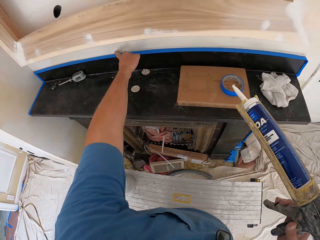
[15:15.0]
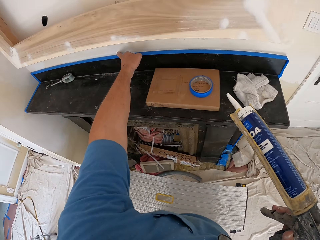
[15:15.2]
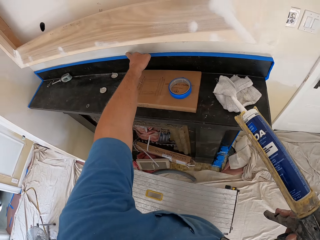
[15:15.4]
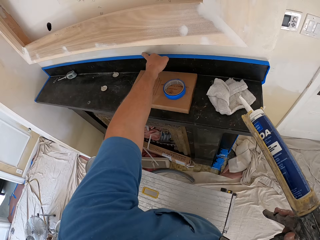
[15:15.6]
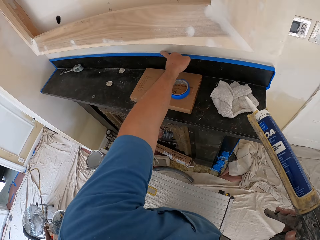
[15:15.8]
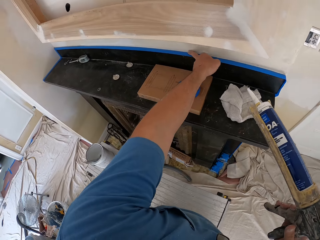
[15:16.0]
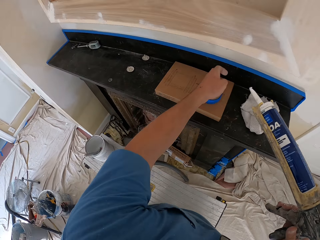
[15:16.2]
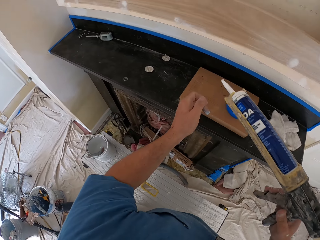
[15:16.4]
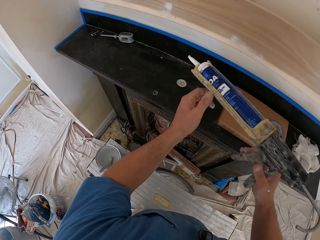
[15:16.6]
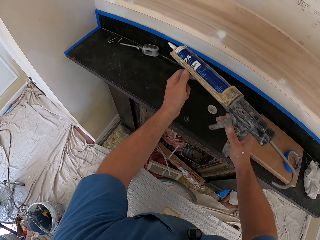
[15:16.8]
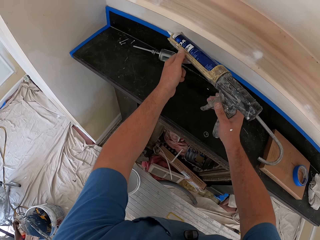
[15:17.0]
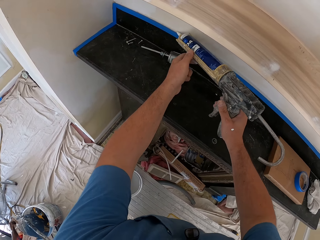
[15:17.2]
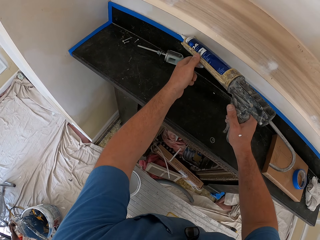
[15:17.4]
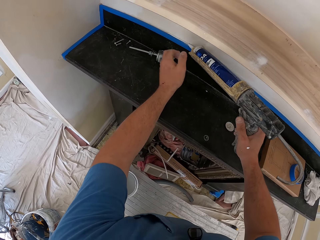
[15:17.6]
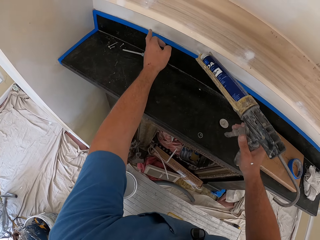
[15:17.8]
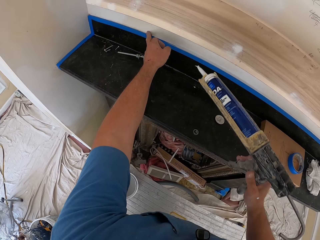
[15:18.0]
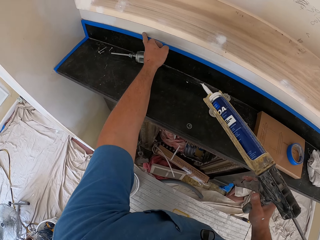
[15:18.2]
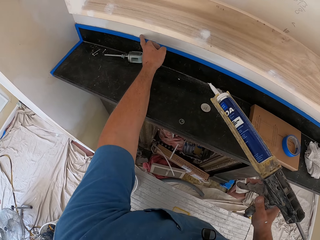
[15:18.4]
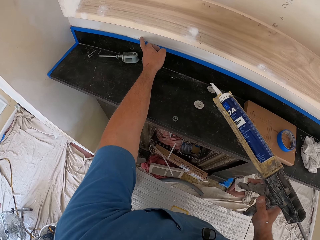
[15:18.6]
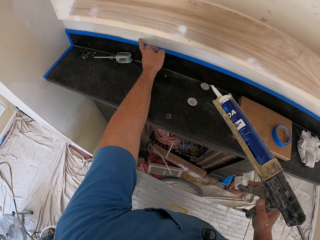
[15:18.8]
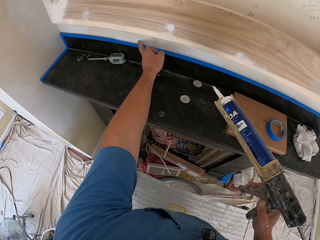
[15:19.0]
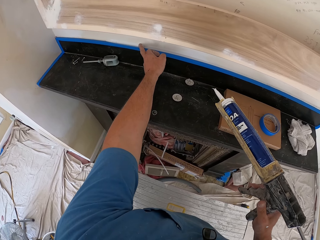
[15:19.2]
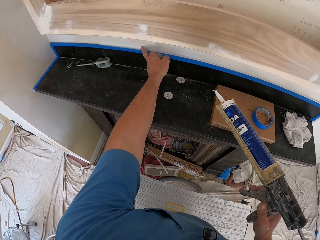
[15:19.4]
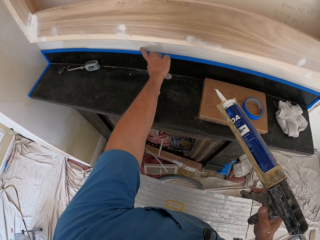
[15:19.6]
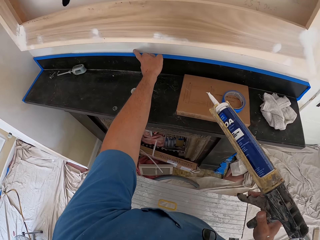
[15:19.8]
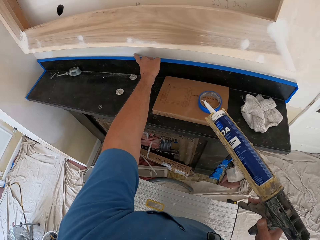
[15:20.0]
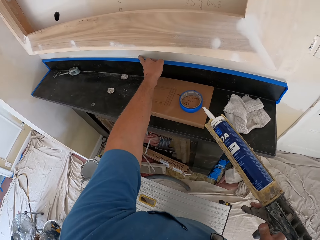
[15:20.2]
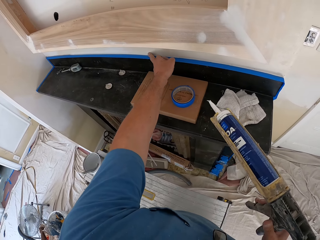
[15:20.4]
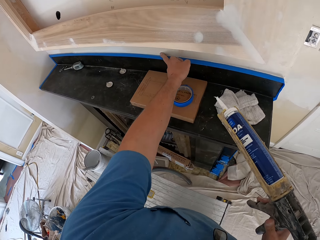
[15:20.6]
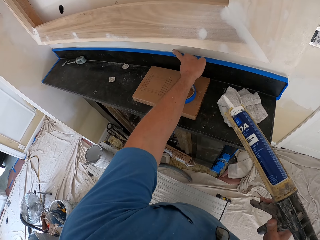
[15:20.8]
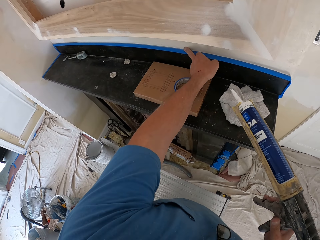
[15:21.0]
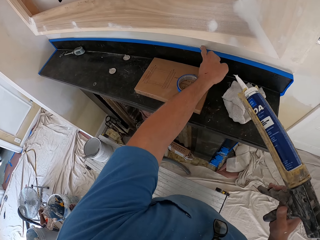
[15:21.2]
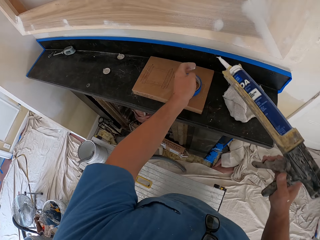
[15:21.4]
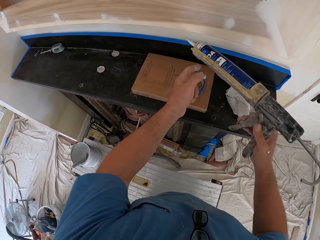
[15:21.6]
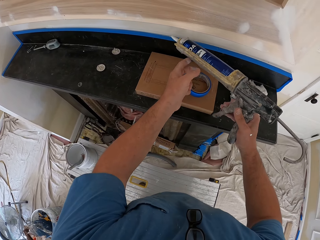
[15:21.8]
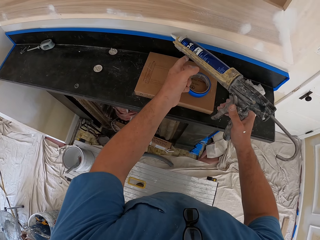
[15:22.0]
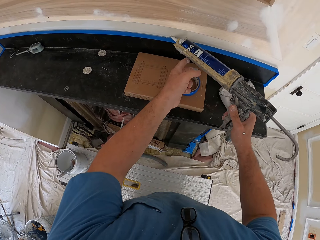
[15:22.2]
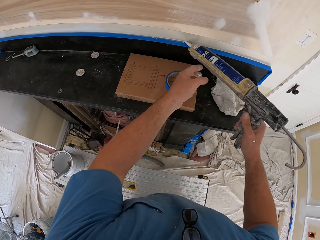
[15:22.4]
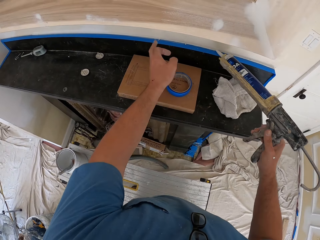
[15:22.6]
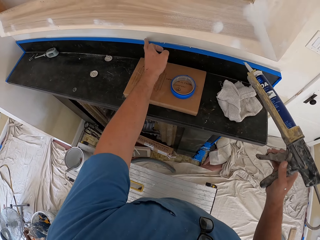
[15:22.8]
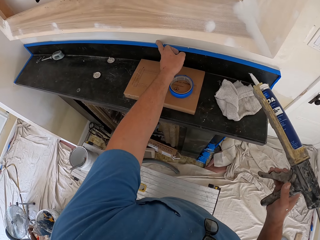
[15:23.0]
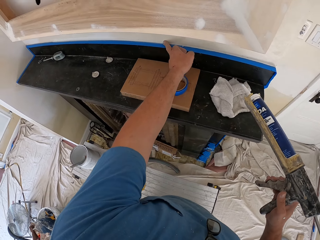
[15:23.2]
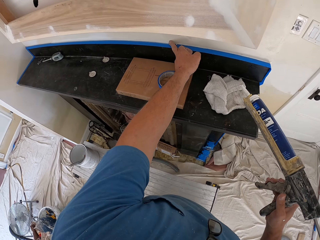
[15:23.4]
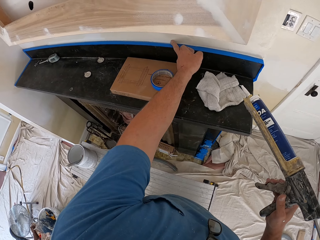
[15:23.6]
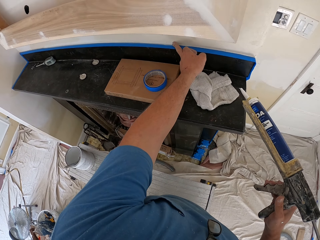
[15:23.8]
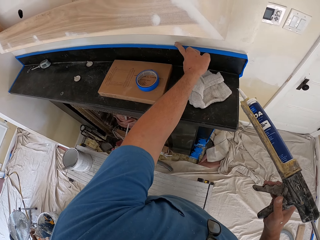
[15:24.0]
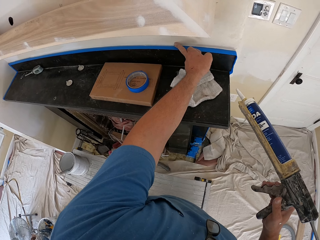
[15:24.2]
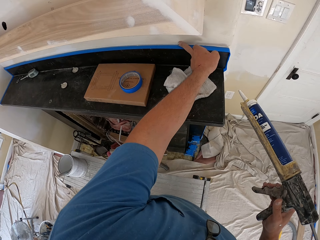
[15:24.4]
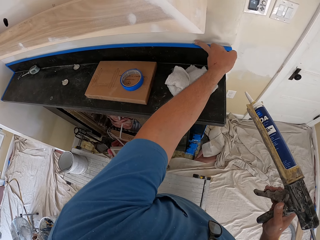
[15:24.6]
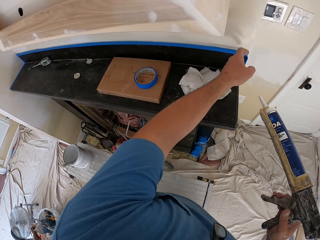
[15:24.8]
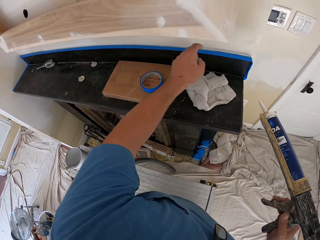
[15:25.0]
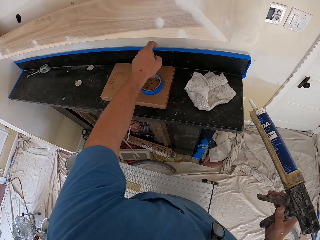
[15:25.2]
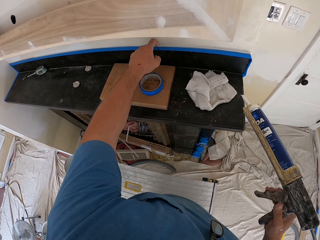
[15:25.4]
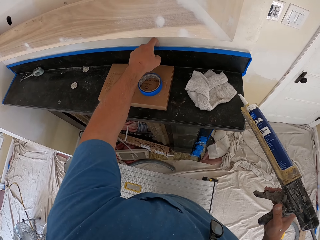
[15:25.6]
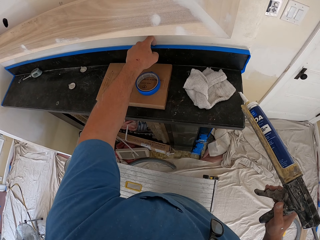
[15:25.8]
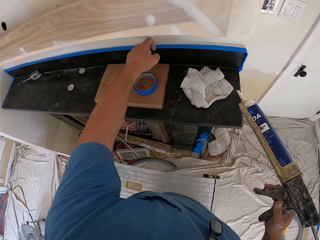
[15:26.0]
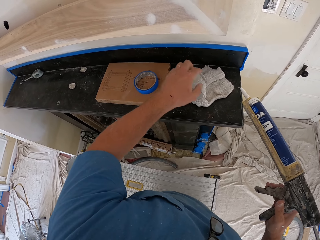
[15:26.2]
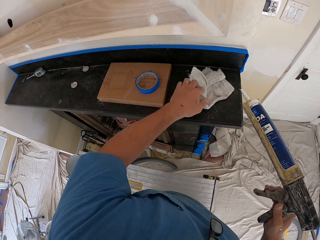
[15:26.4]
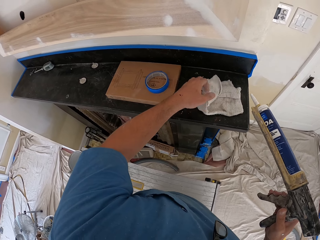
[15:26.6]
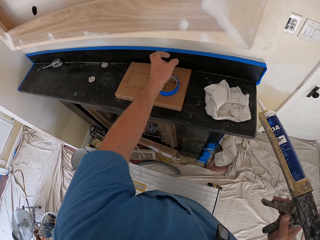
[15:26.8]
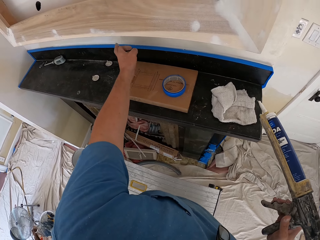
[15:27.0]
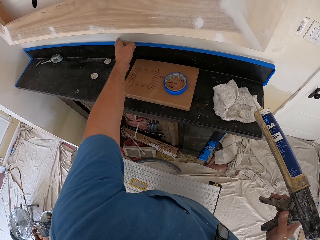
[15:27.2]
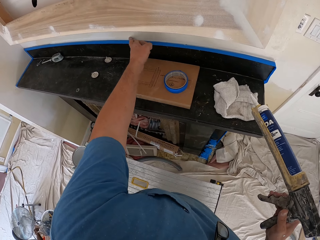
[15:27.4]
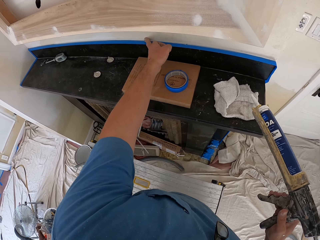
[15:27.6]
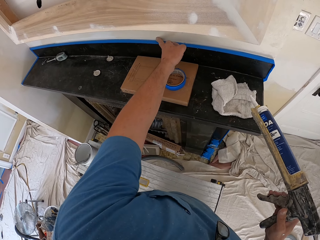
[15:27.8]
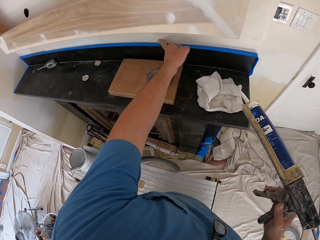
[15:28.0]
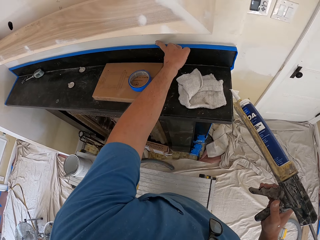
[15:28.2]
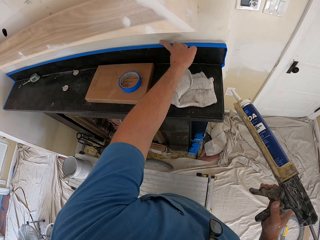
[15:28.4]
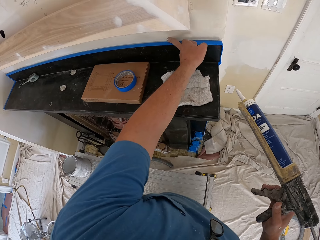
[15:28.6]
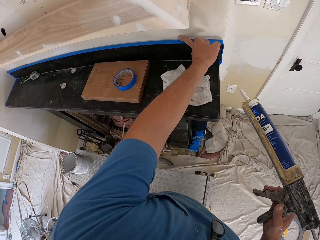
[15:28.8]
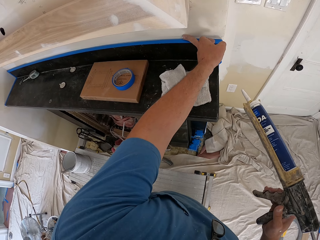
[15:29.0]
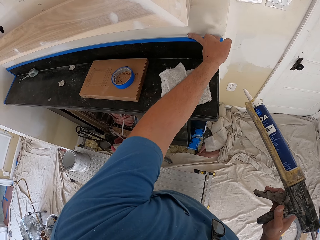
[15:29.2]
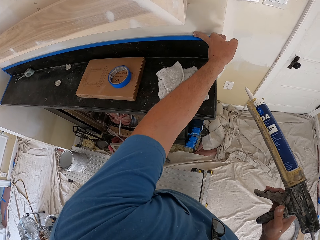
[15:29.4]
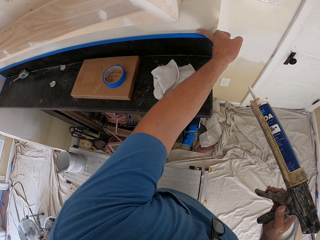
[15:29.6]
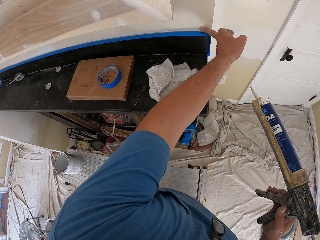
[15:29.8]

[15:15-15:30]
The camera wearer applies glue or construction adhesive on the wall with the caulking gun. He spreads the construction adhesive. He adjusts the glue on the wall with his left hand. He applies the glue on the wall with the caulking gun. He spreads the construction adhesive. He adjusts the glue on the wall with his left hand. He touches the towel and spreads the construction adhesive.

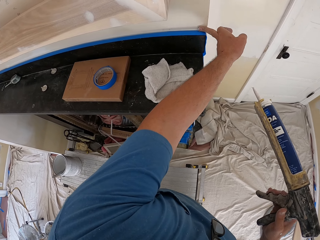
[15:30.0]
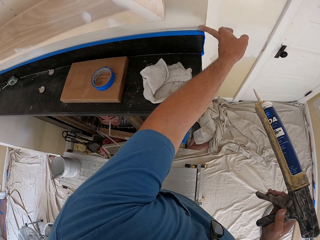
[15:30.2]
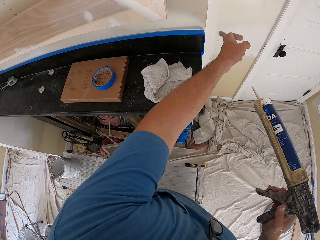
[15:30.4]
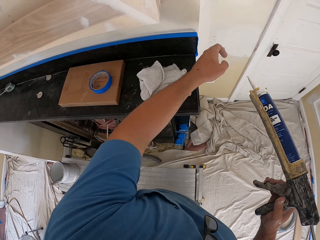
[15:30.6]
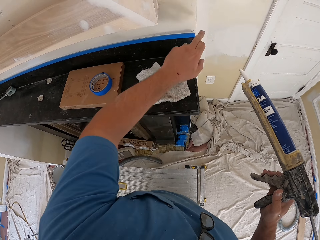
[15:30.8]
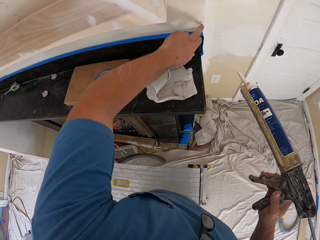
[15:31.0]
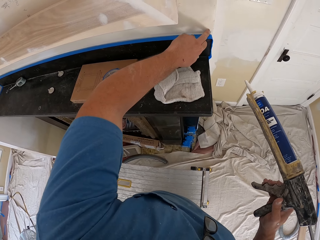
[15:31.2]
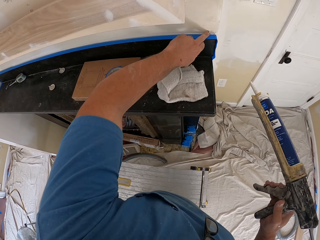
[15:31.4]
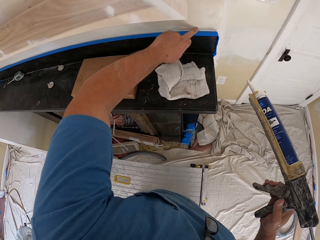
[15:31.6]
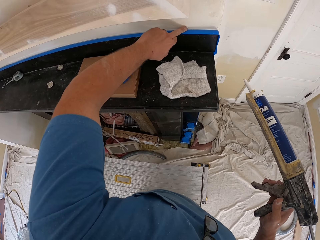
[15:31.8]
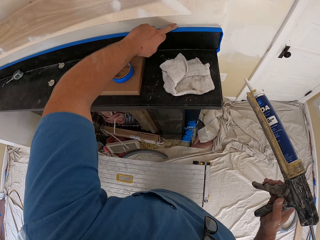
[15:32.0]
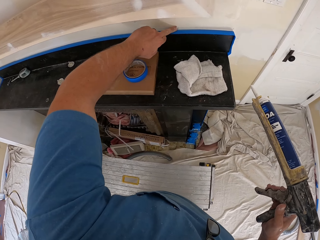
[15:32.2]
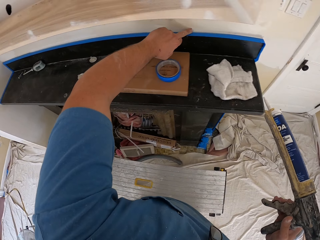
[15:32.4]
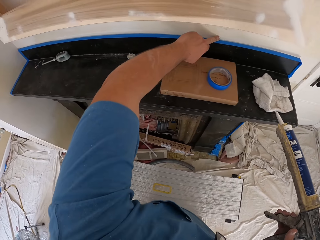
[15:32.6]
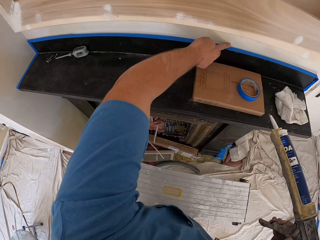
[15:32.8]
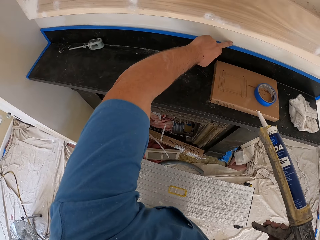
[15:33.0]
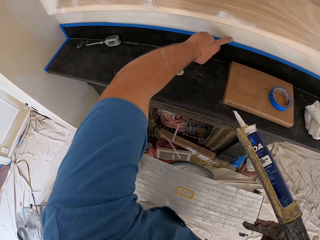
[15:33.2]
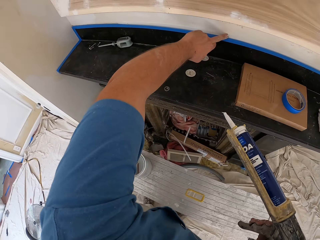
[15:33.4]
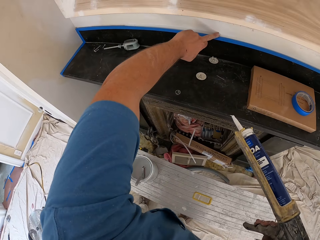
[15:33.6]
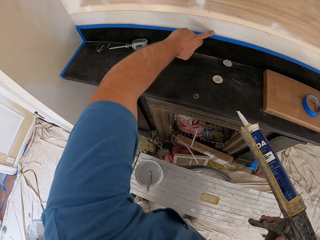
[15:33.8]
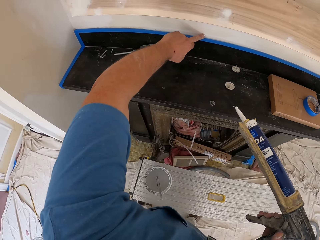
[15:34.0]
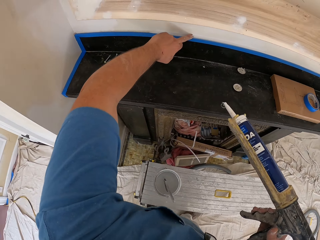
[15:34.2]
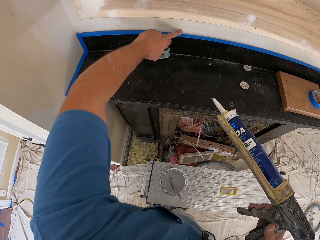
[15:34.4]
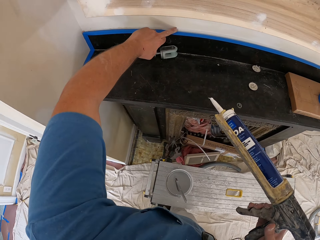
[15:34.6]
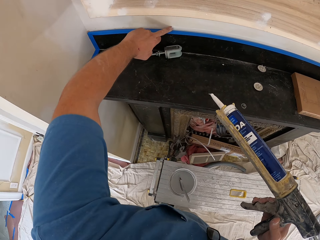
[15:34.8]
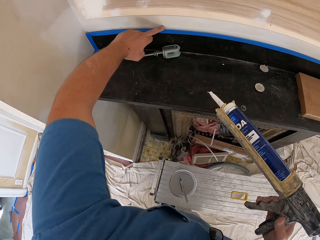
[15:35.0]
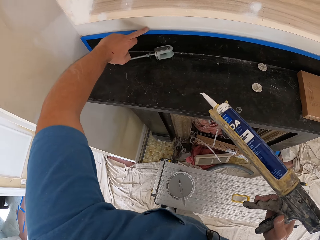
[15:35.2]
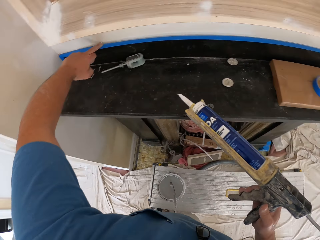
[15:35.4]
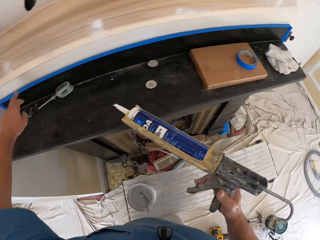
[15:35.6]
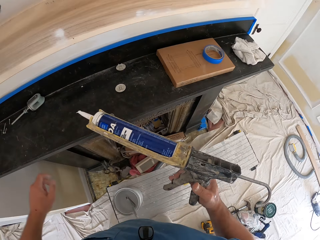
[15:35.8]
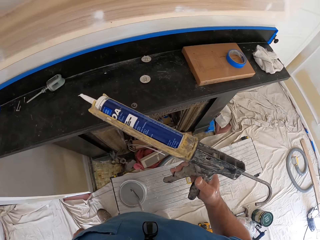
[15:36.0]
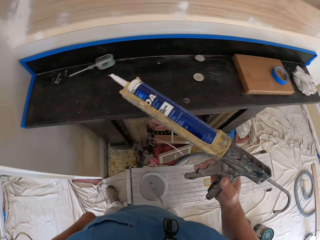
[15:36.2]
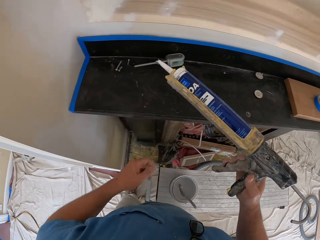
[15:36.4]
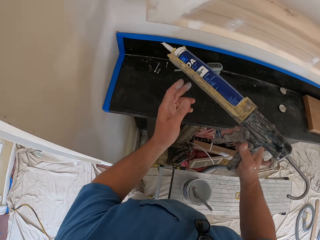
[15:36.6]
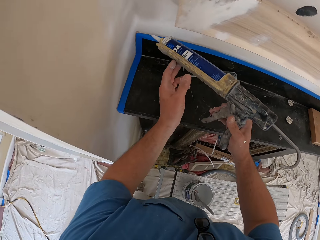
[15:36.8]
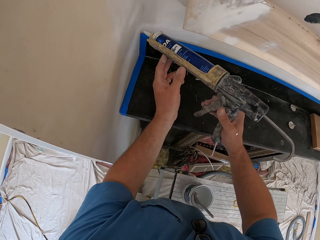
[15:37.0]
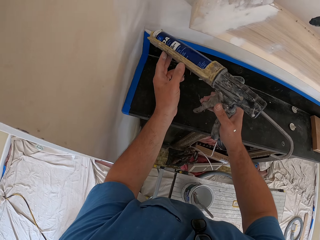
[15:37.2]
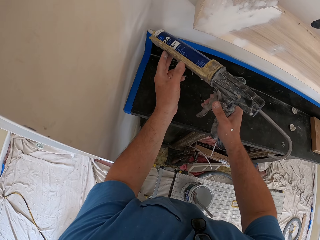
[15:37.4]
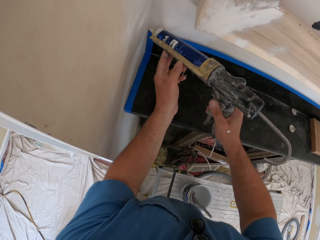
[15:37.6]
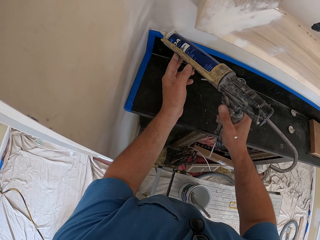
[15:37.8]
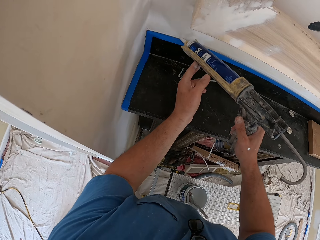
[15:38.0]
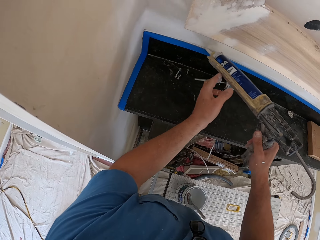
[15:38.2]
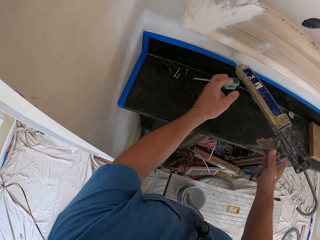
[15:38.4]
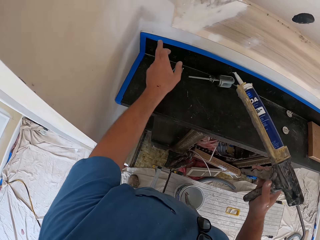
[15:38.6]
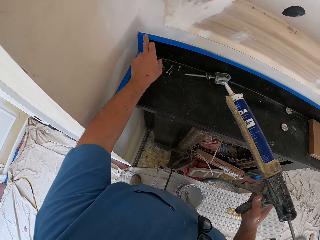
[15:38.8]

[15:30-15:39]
The camera wearer applies glue on the wall with the caulking gun.
